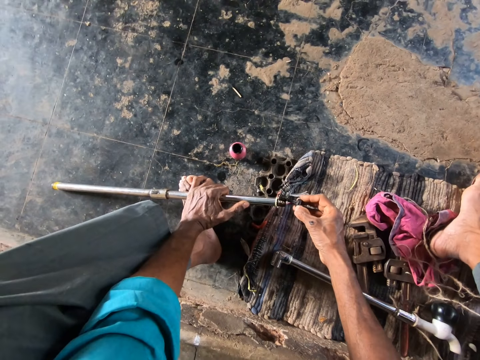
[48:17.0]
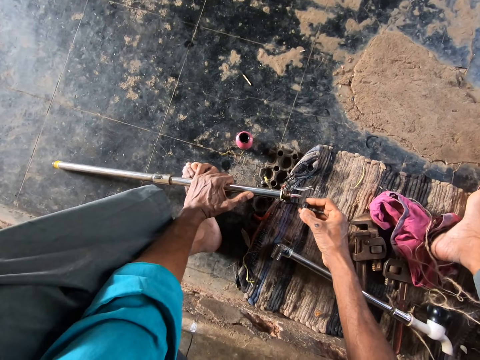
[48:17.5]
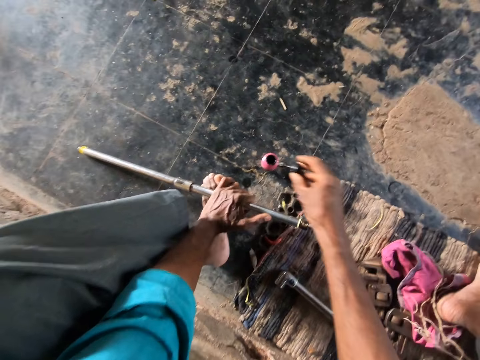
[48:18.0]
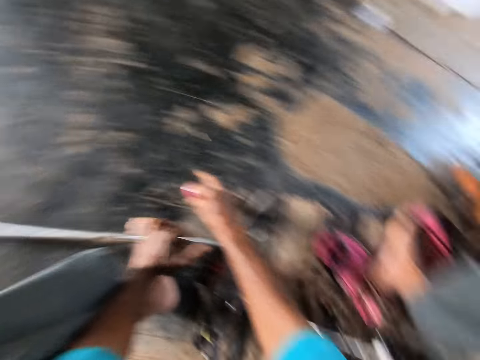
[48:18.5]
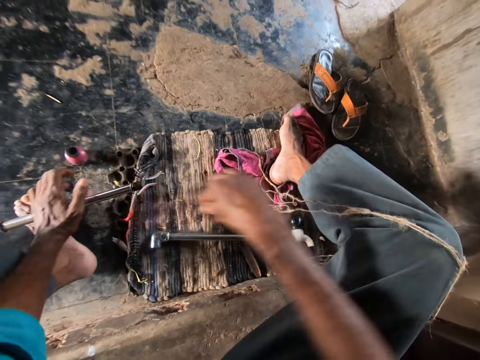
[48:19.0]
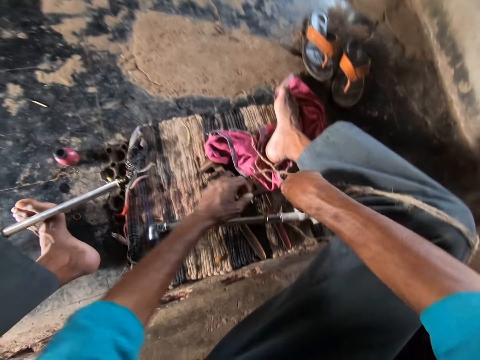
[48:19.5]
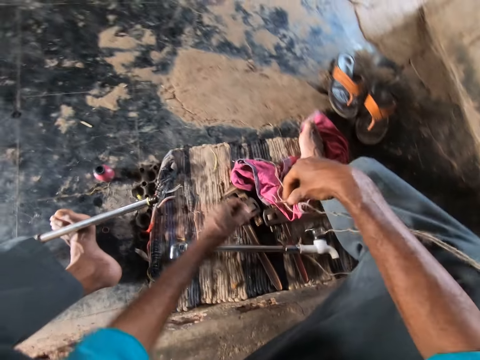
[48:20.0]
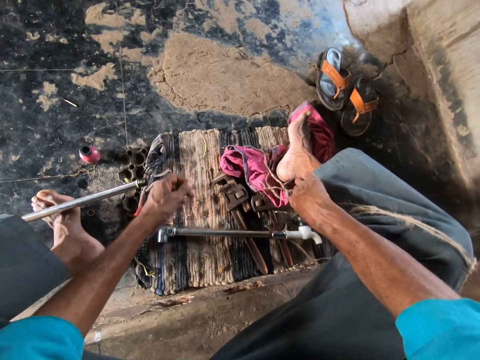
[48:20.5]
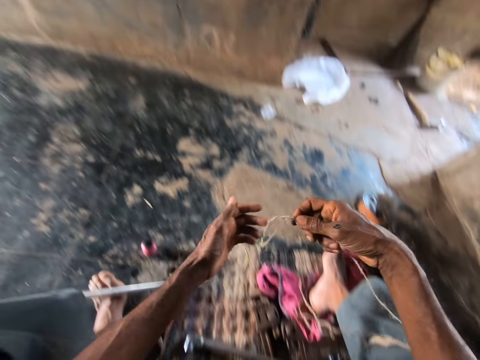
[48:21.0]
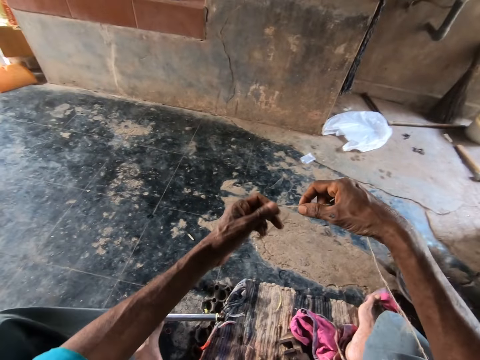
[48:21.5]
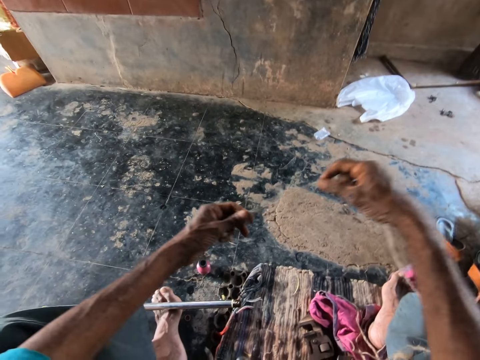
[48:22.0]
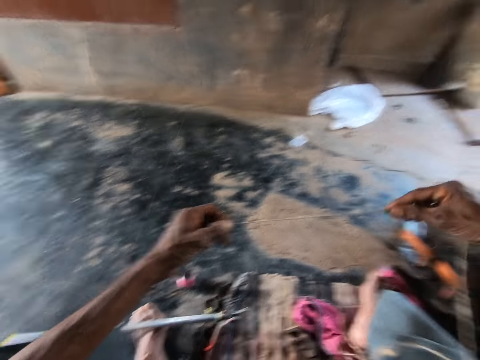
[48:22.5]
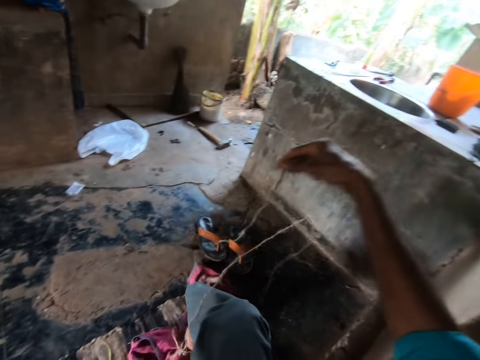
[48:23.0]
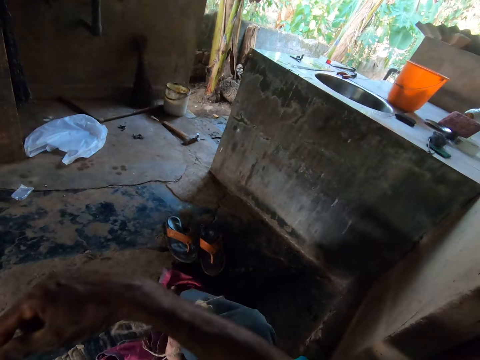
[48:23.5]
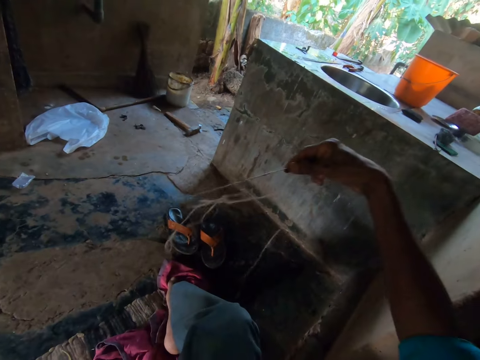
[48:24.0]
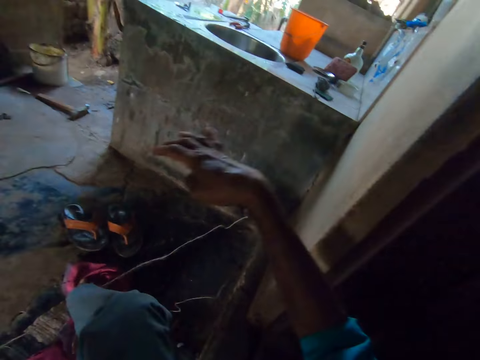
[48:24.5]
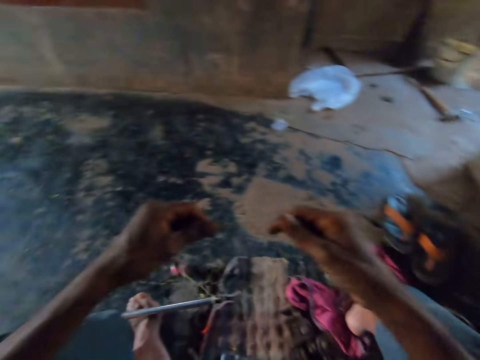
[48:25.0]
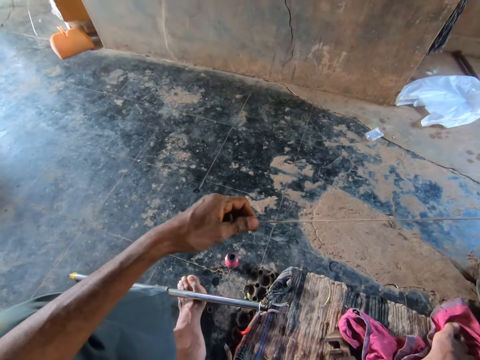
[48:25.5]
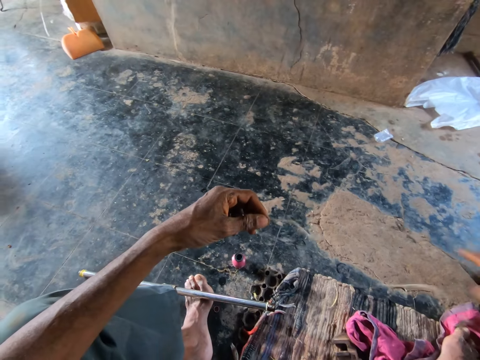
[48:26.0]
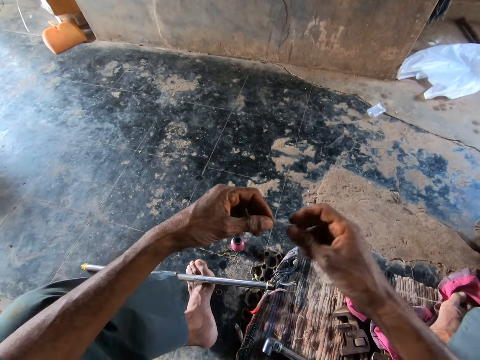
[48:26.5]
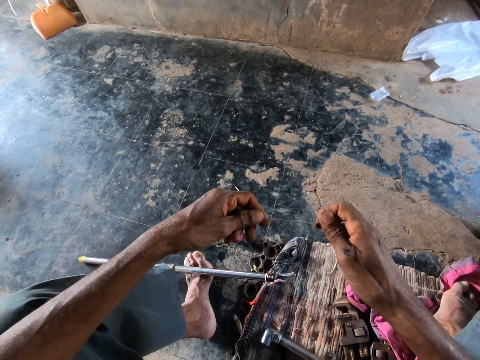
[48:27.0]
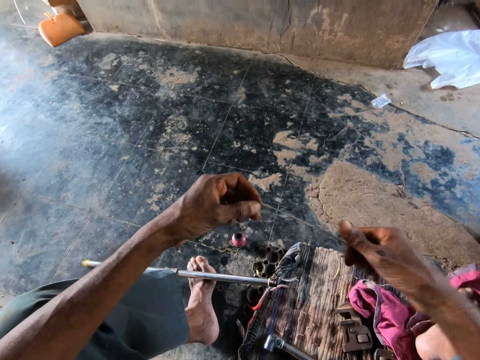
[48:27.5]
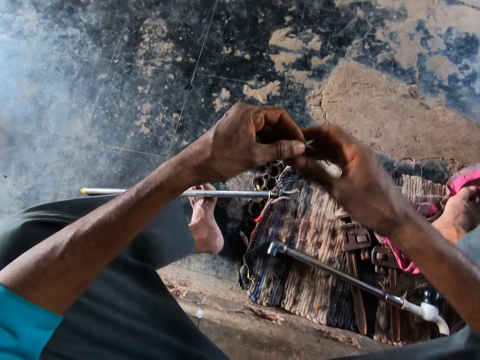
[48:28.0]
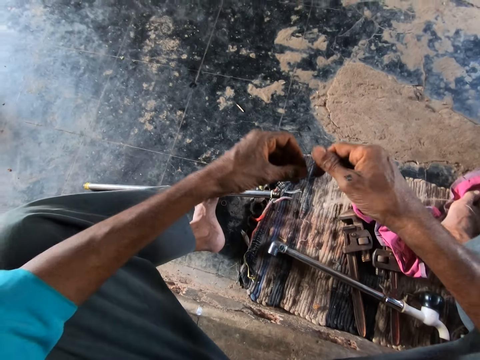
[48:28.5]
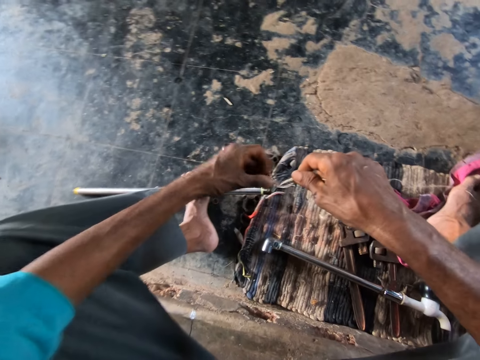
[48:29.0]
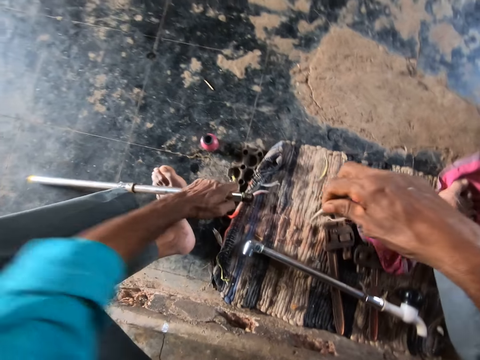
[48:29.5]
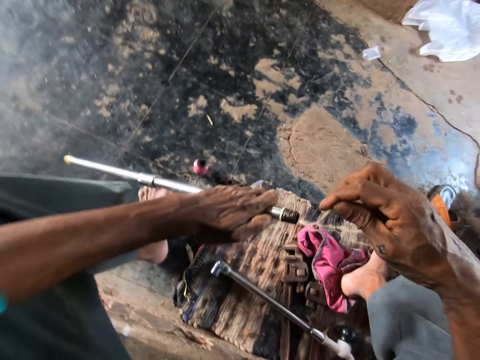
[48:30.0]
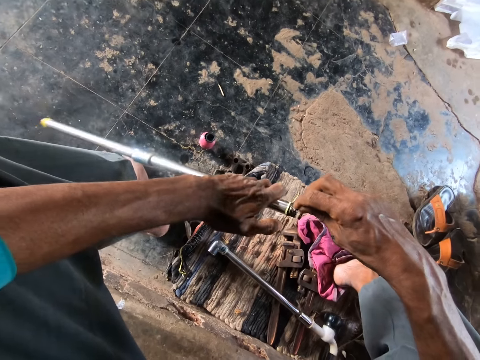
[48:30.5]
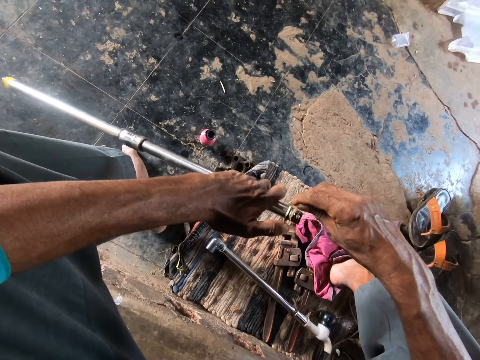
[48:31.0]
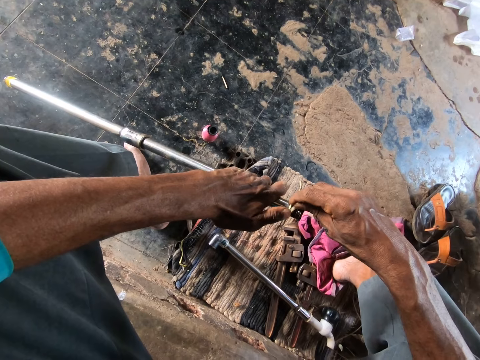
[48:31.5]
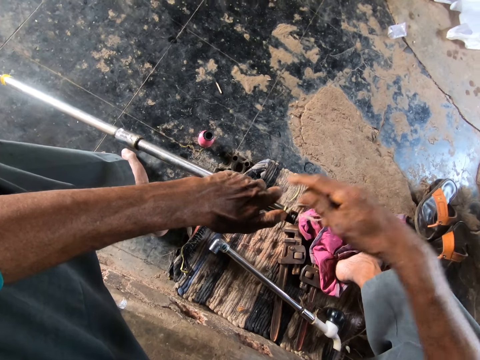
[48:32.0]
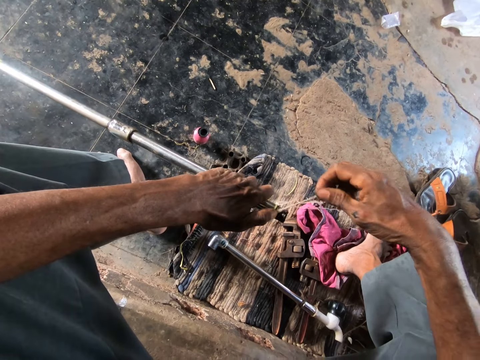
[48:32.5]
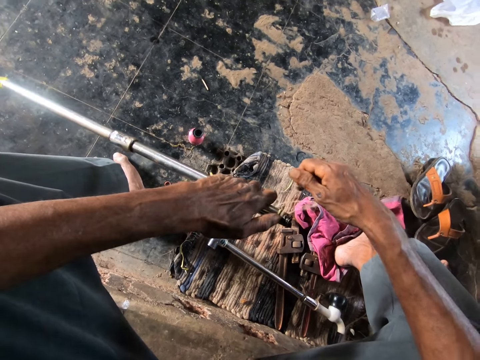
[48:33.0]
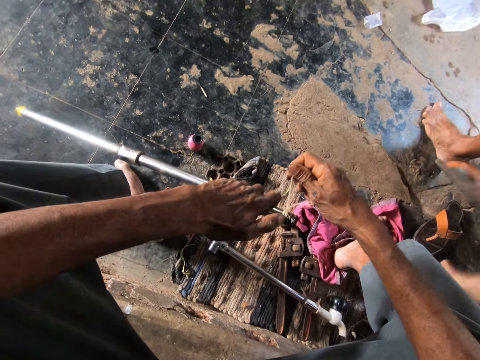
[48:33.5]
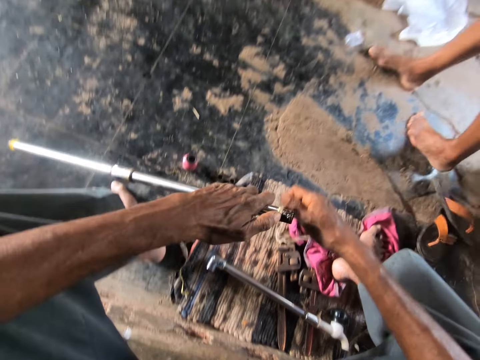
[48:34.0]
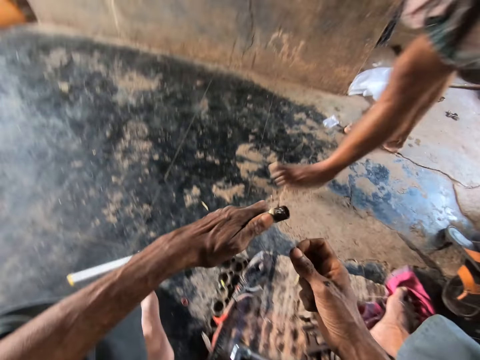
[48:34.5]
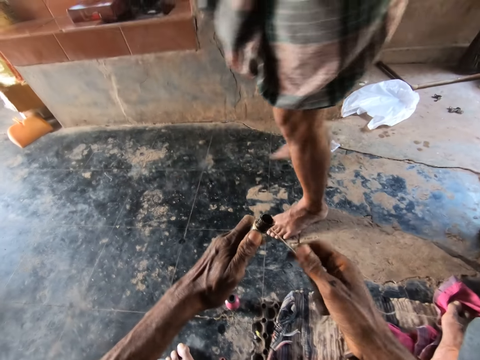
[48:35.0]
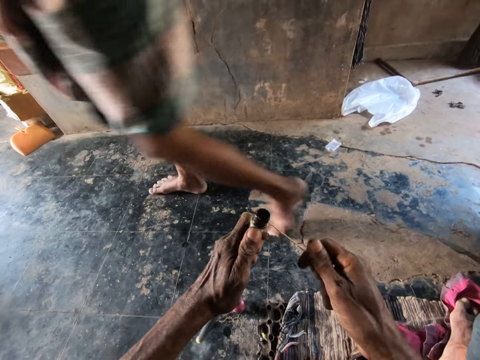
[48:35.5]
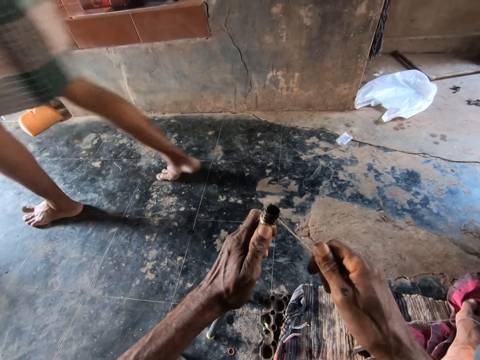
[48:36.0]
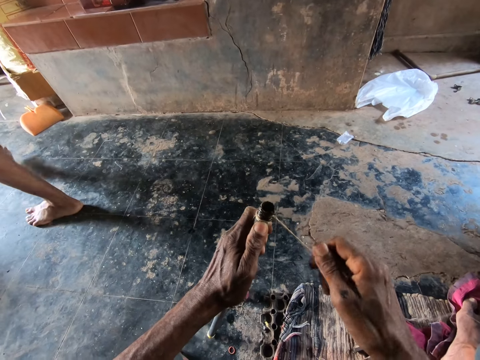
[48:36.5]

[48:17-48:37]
The camera wearer drops the brush in his right hand in the glue bottle on the ground. He picks up the thread from the floor with his right hand. He straightens the thread. He picks up a pipe from the floor. He wraps the thread around the pipe with his right hand.

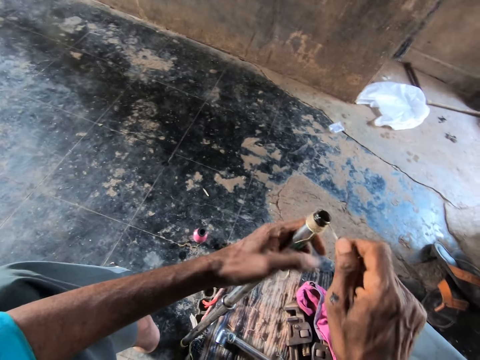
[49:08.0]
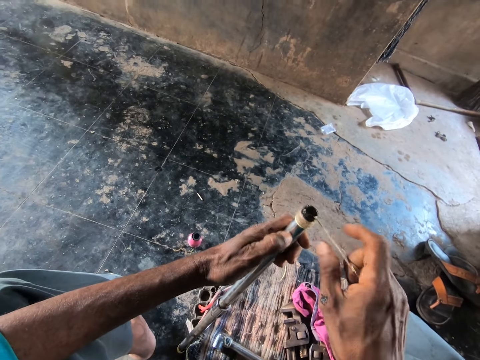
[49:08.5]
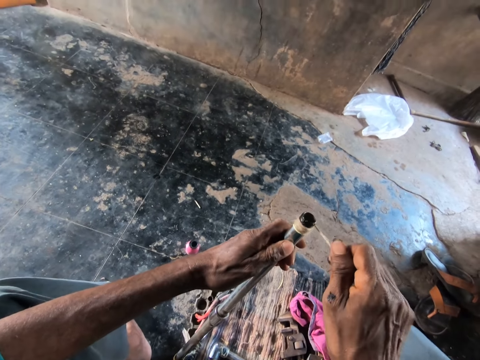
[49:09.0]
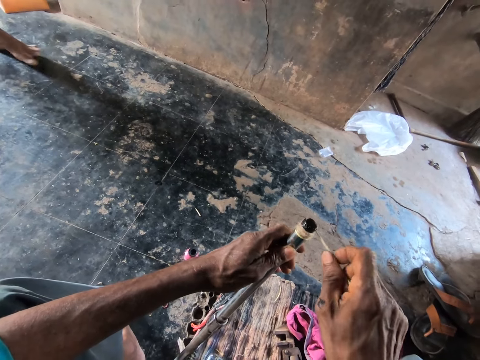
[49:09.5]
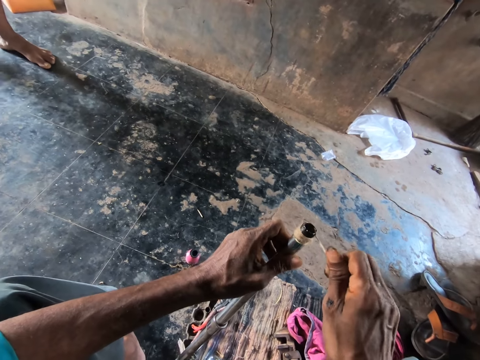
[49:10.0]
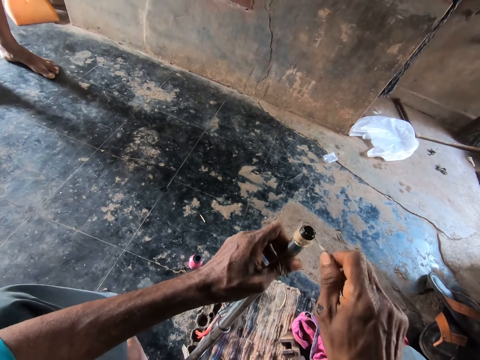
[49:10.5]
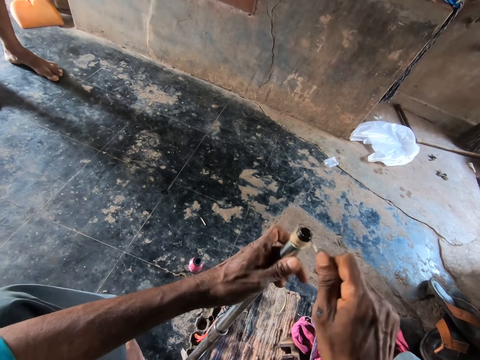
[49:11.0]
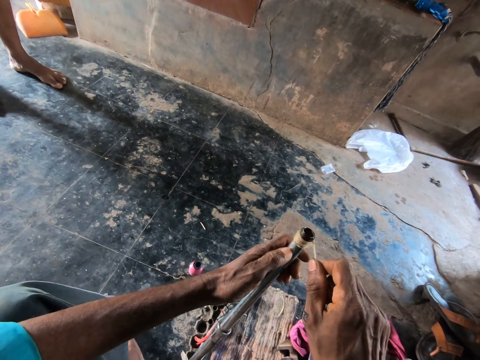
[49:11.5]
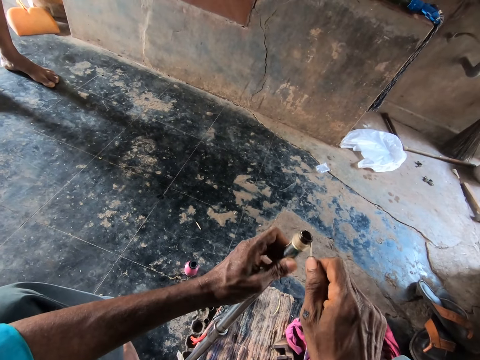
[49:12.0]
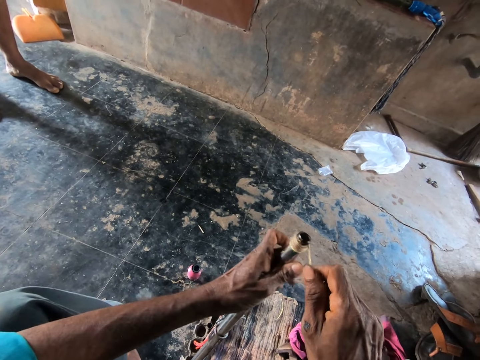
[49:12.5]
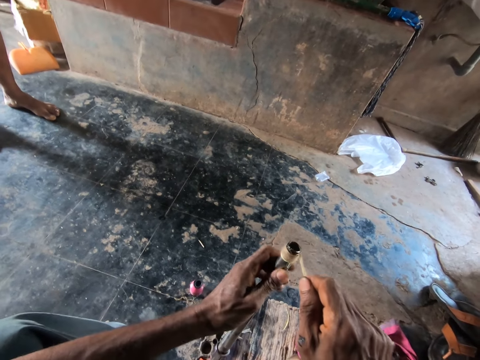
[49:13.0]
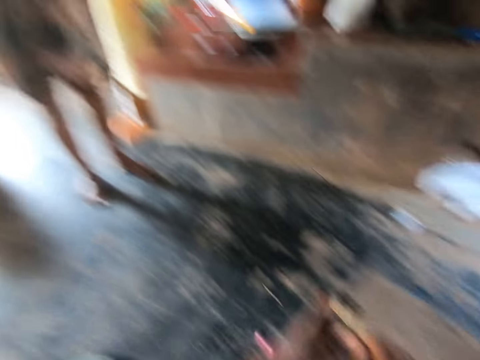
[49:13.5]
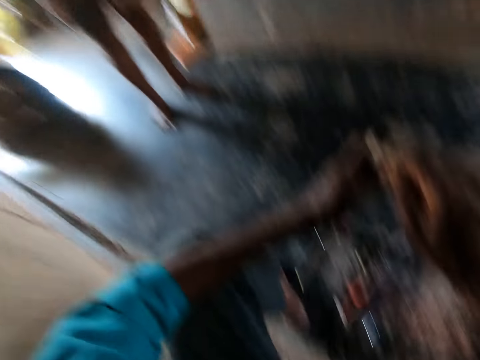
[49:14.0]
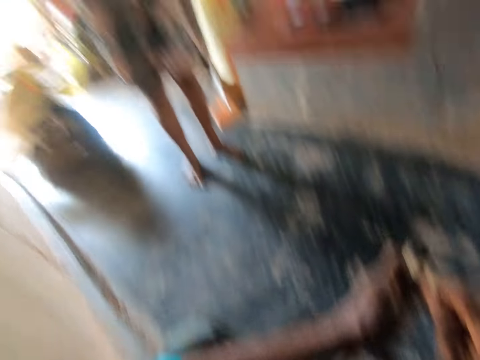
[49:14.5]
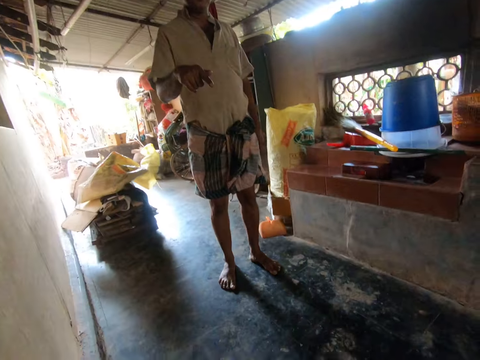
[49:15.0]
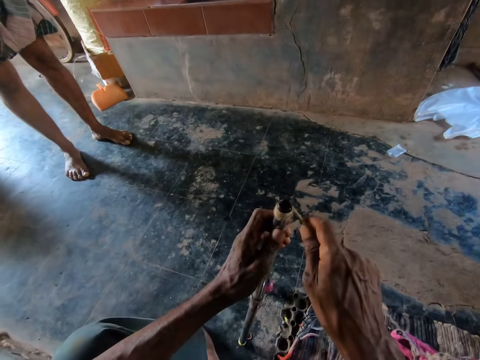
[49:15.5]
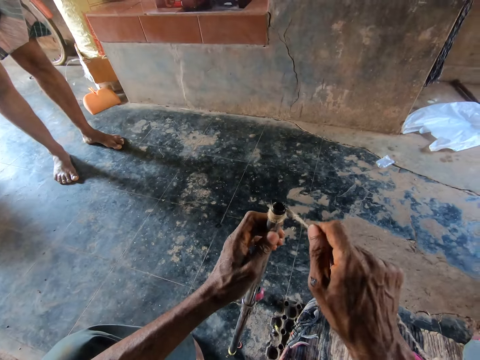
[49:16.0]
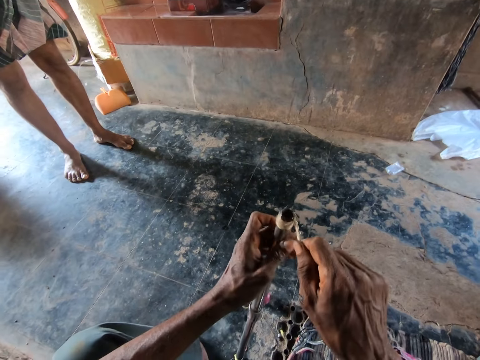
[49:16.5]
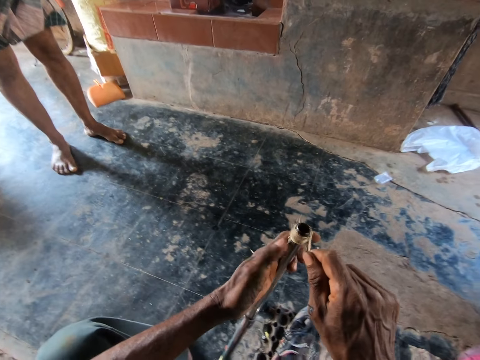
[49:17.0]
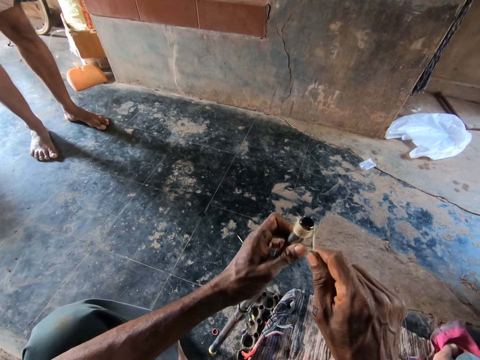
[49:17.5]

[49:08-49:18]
The camera wearer interacts with a man.
